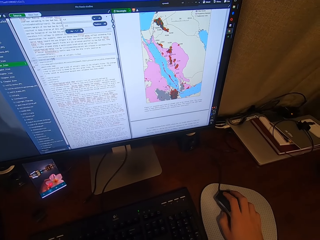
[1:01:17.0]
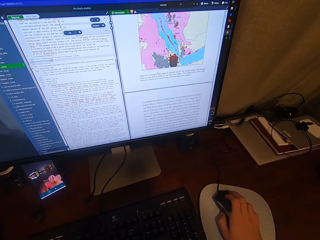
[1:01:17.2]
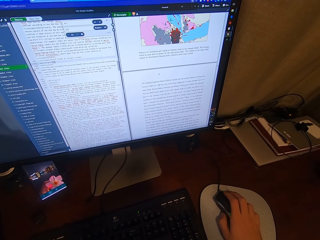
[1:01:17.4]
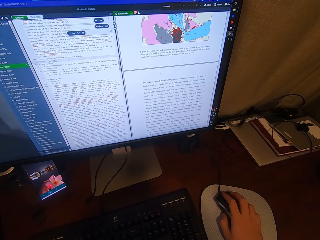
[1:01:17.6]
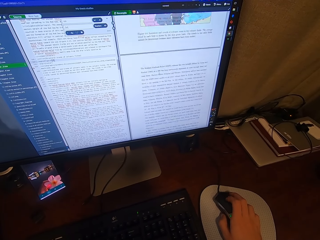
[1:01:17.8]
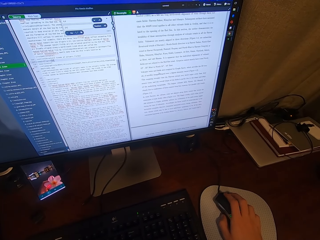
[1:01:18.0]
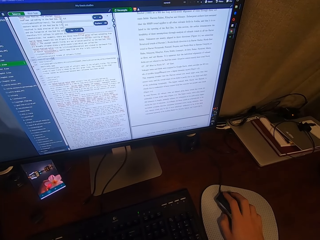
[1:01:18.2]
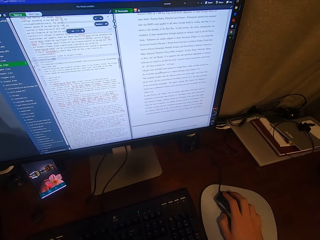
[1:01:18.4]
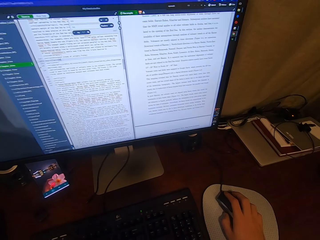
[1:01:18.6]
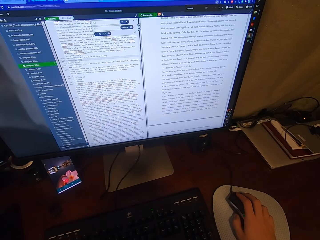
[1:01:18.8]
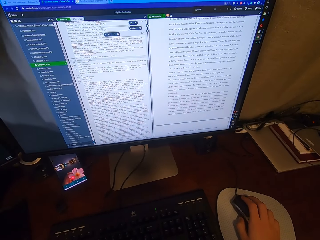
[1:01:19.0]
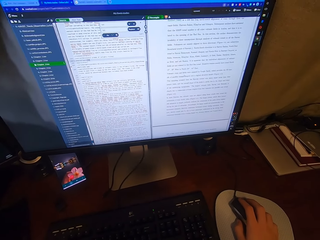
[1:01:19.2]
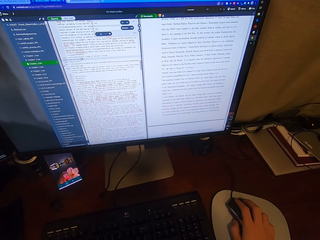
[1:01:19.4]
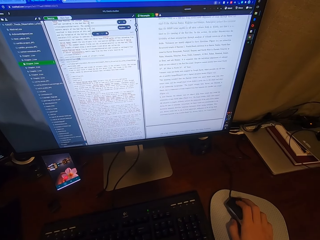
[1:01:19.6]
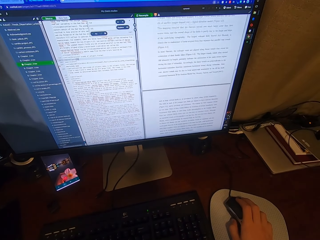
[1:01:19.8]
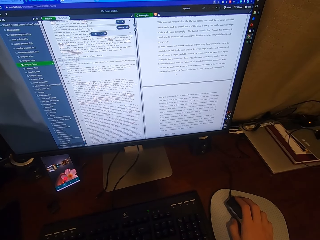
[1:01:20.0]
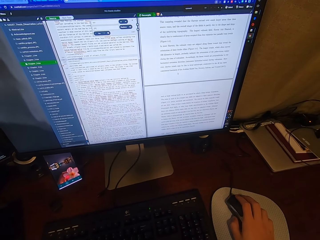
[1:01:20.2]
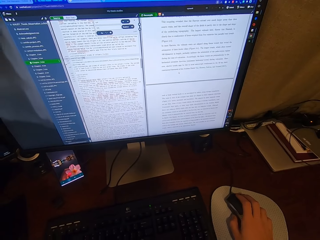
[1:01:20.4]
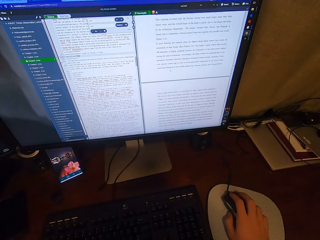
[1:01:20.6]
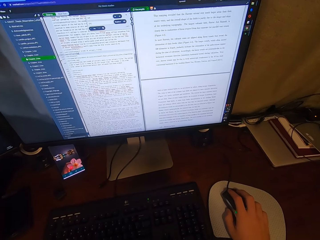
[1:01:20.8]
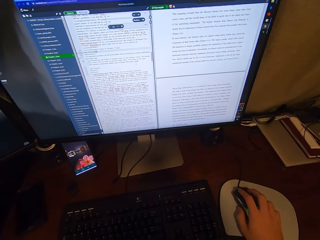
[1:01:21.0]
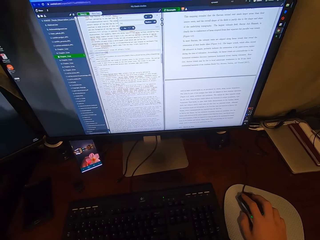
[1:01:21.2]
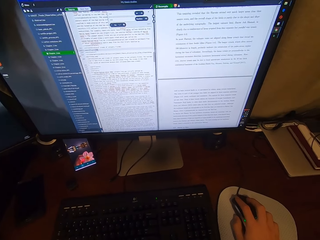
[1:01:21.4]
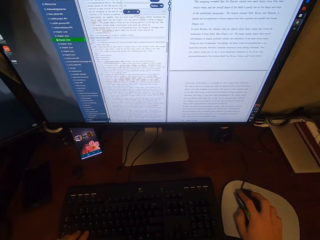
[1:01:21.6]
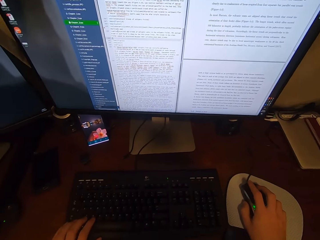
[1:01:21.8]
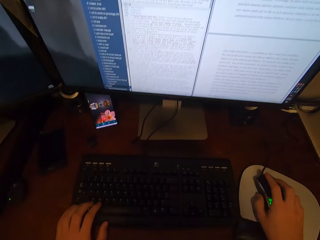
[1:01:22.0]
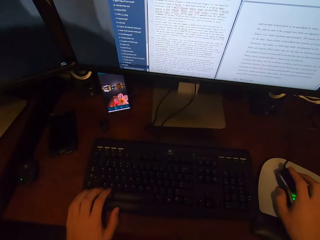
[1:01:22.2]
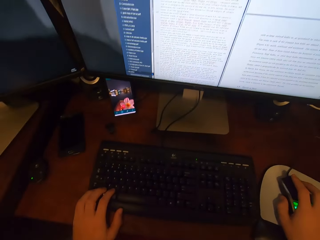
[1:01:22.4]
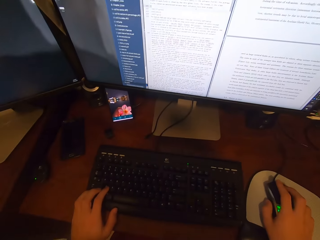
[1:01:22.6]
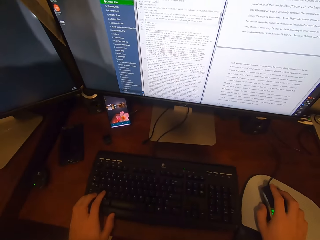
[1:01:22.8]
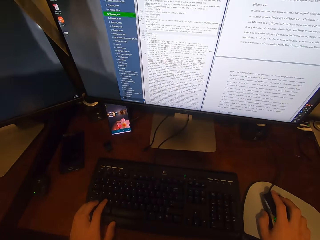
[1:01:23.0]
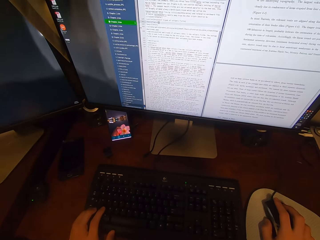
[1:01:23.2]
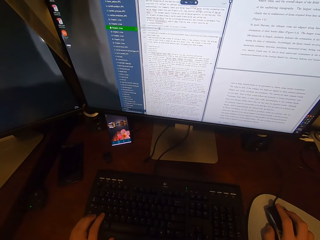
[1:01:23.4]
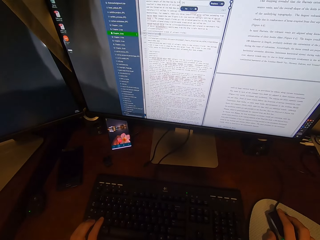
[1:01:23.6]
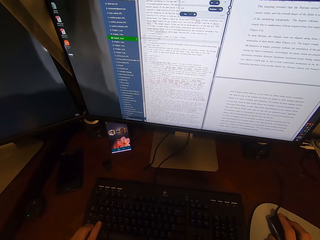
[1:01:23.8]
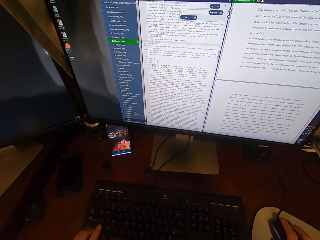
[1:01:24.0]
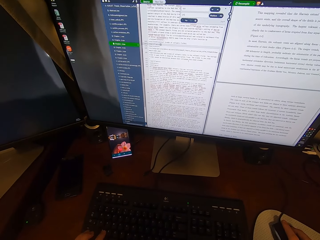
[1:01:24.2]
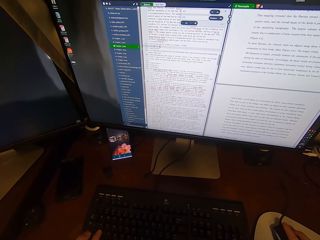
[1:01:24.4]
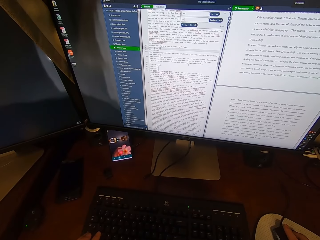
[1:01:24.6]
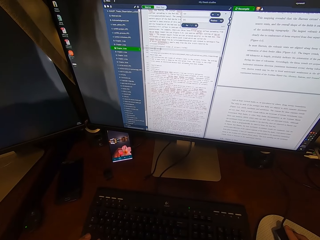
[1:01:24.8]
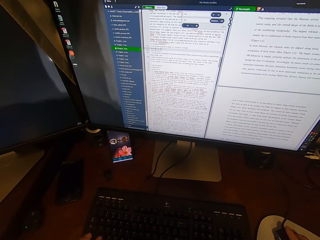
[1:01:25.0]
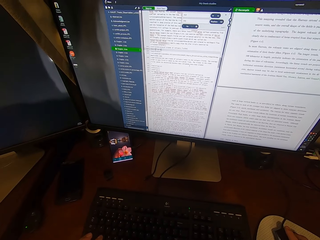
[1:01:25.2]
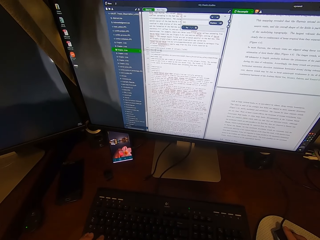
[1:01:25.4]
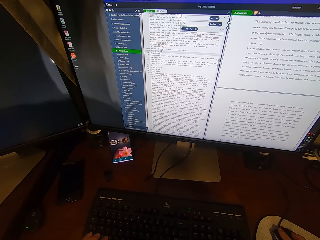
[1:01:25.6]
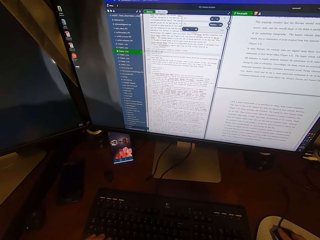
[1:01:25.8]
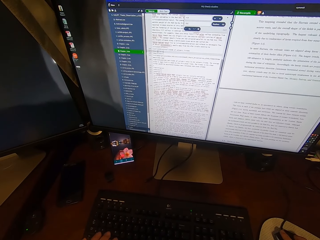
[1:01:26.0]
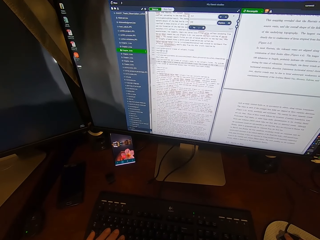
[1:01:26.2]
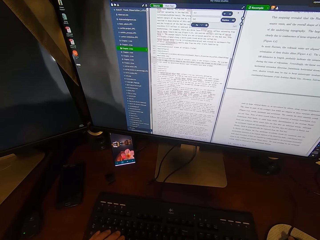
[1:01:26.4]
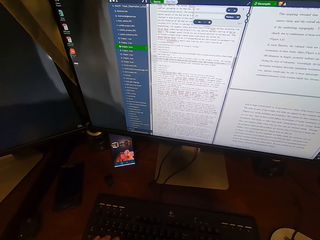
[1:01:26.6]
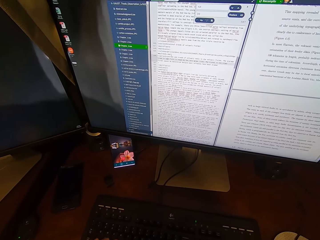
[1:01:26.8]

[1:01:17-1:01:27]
The camera wearer clicks on the USB mouse attached to the desktop computer with his right hand. He types on the keyboard attached to the desktop computer with his left hand. He looks at the computer.

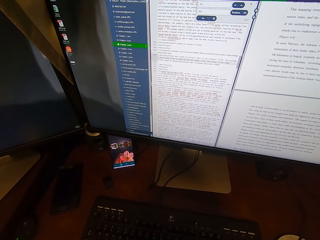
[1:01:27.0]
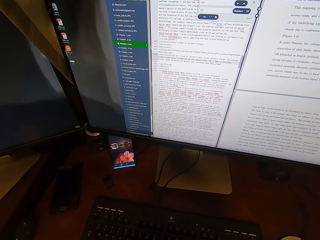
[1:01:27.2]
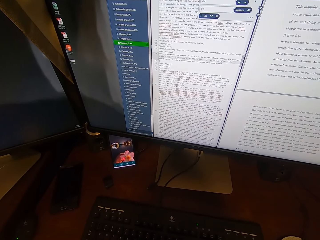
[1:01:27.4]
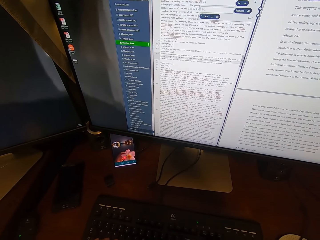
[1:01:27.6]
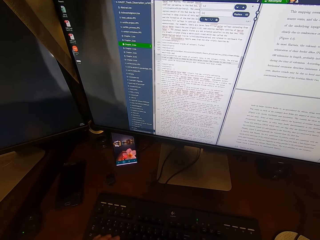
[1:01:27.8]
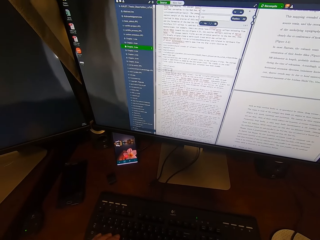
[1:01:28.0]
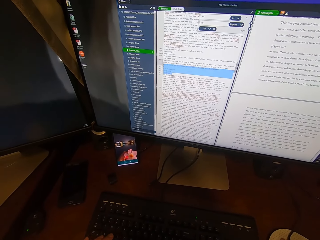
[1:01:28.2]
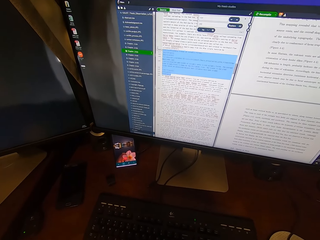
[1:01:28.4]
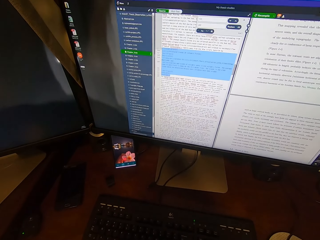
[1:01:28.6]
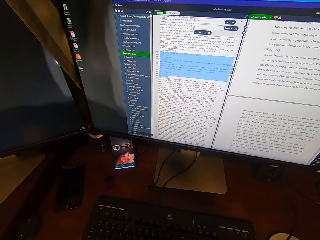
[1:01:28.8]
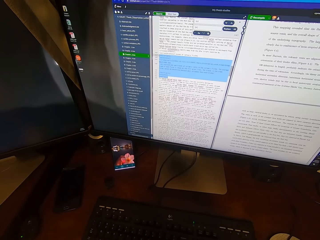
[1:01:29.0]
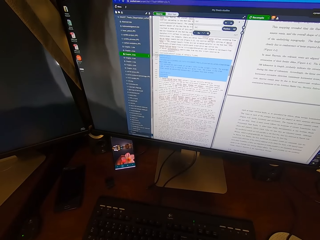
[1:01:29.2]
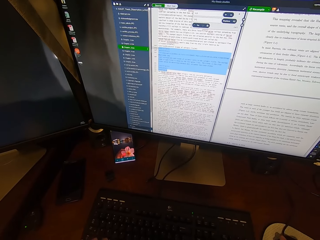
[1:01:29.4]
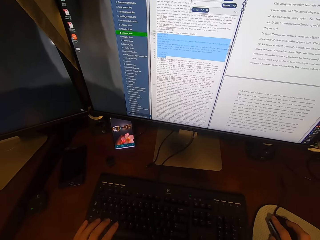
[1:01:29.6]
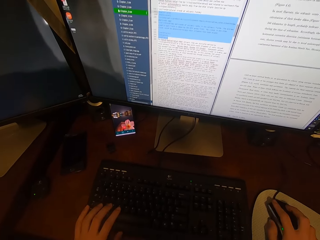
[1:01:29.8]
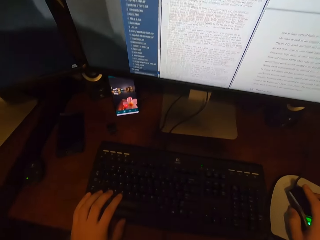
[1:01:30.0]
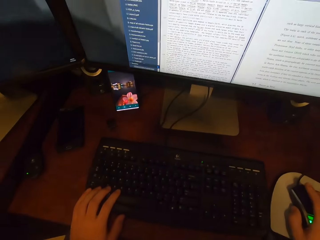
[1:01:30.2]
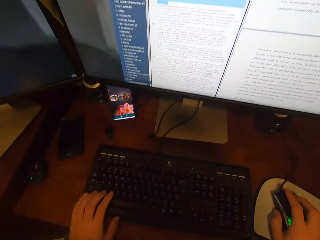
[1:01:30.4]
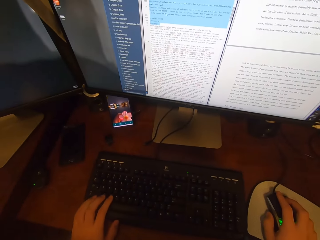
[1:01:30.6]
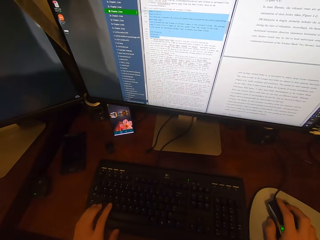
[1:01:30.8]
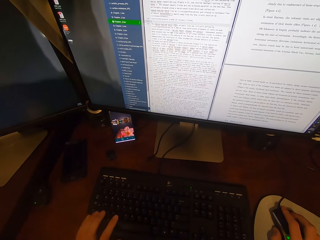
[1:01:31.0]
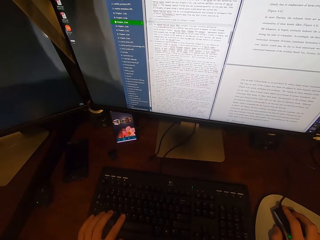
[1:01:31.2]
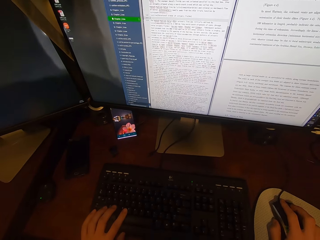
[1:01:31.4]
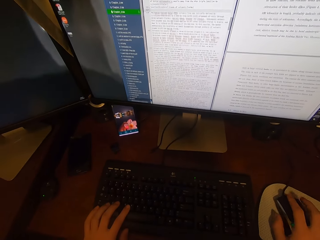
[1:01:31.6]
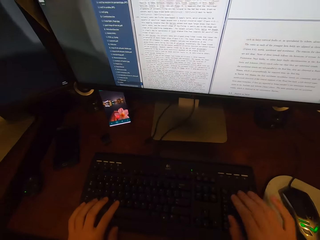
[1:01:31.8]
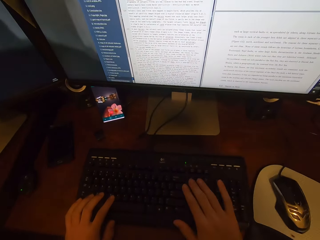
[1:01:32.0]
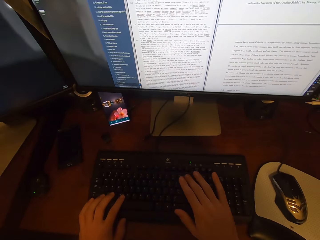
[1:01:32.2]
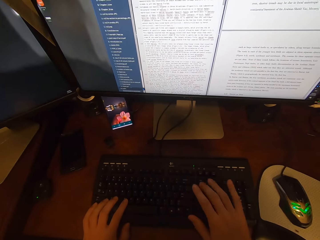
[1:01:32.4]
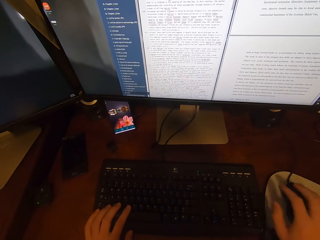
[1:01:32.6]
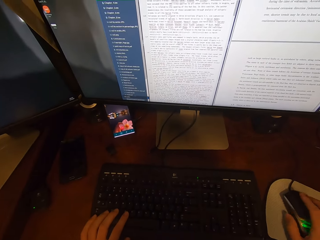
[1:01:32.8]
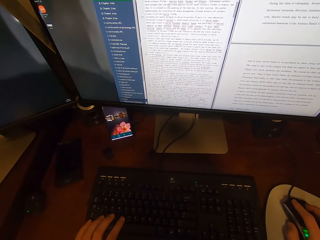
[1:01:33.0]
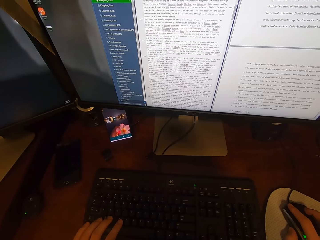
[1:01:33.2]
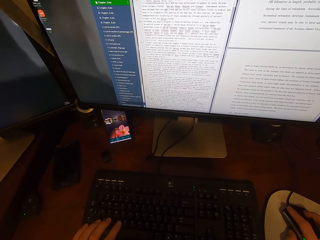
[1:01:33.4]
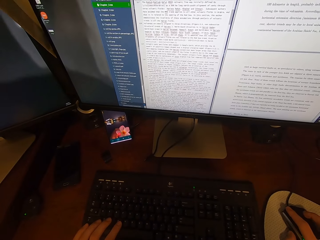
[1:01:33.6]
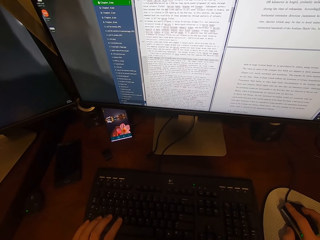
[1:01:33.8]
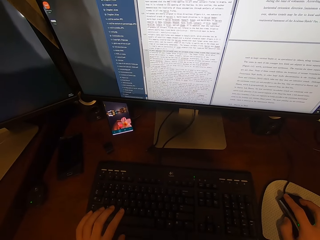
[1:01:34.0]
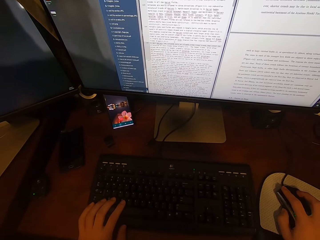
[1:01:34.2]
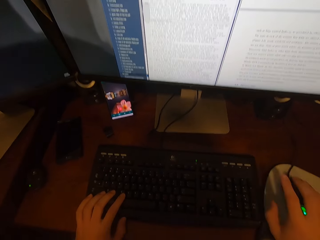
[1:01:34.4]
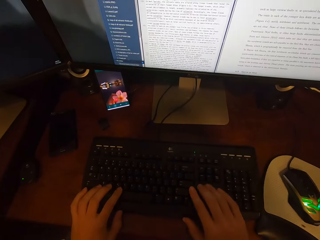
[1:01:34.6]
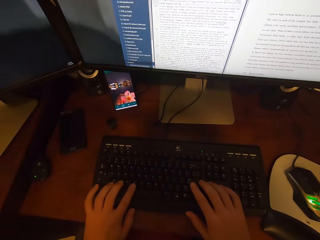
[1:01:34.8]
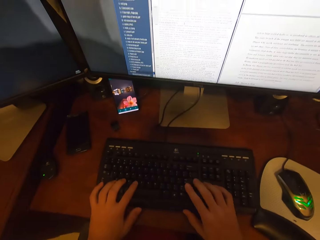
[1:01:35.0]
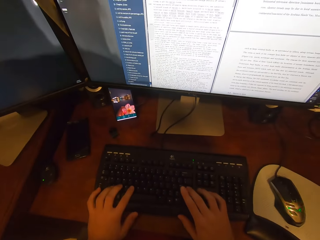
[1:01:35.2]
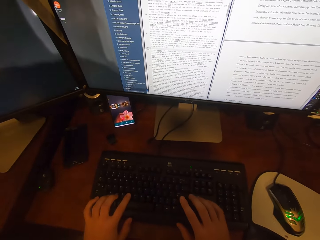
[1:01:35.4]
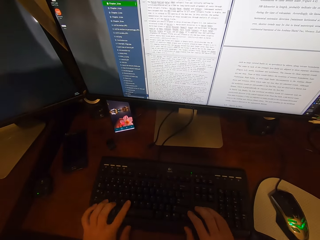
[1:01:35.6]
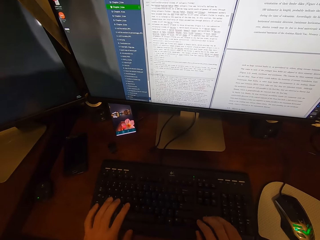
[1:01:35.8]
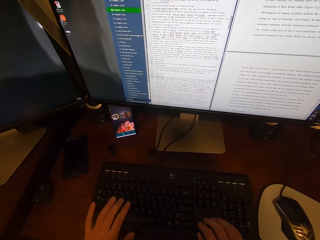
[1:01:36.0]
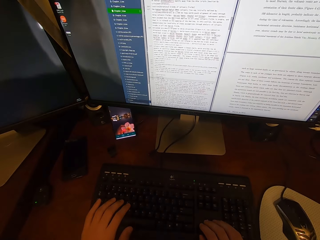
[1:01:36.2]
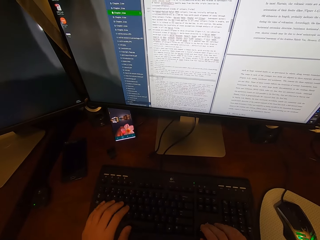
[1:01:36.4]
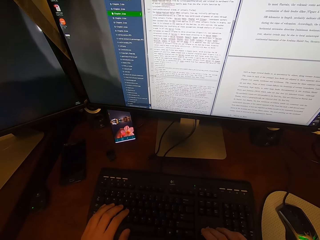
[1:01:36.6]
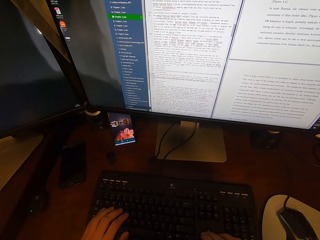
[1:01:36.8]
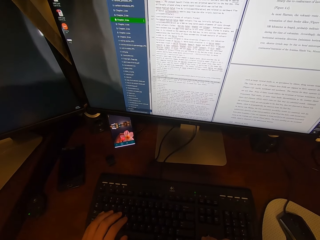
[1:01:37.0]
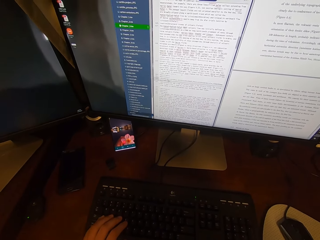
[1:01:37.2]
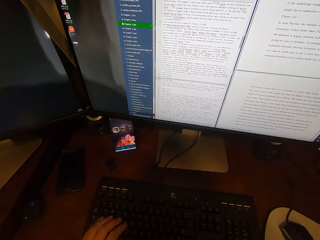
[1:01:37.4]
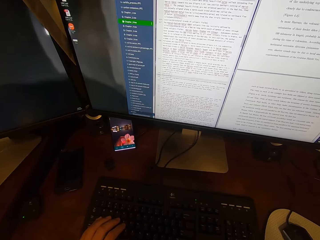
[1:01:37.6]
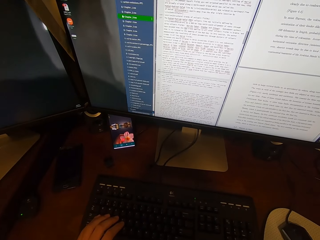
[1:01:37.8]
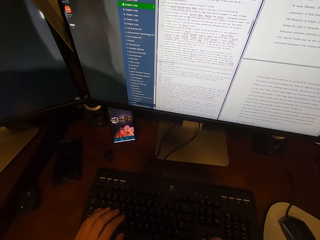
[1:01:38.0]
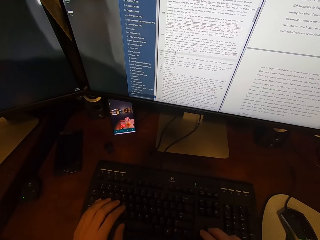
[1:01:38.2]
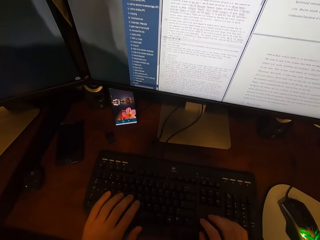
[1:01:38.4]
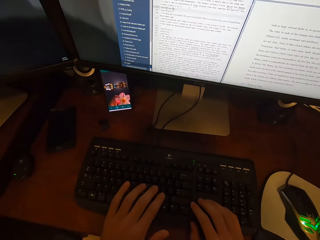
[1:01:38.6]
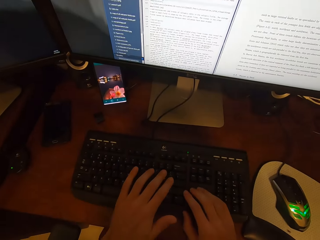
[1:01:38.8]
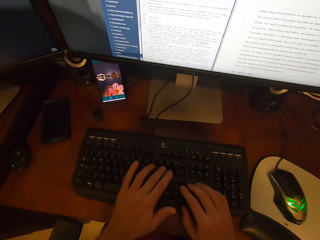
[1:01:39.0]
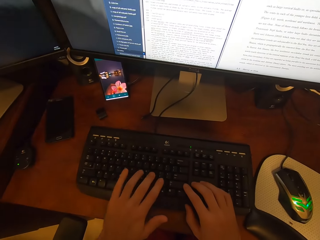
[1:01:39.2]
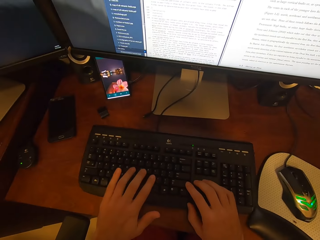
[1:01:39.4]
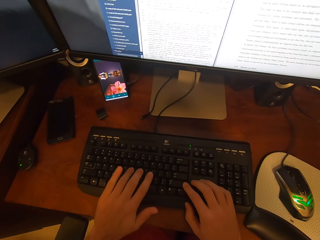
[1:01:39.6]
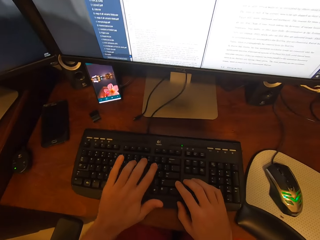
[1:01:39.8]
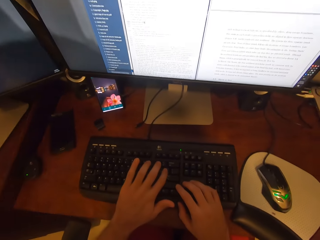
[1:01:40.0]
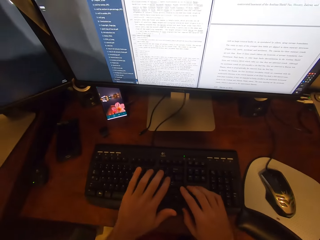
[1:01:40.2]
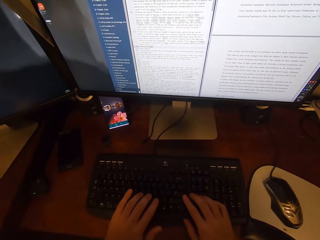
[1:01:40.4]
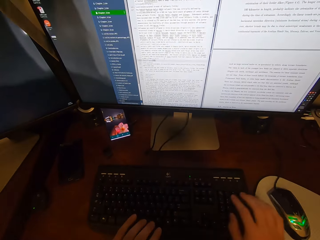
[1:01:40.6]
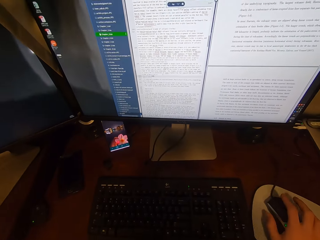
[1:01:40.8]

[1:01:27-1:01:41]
The camera wearer scrolls the computer. He types on the keyboard attached to the desktop computer with his right hand. He clicks on the USB mouse attached to the desktop computer with his right hand. He types on the keyboard attached to the desktop computer with his hands. He scrolls the computer. He types on the computer.
